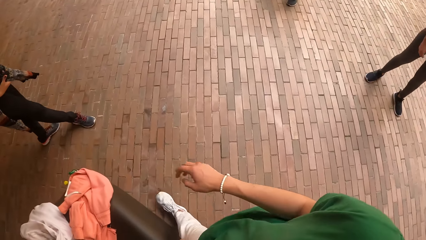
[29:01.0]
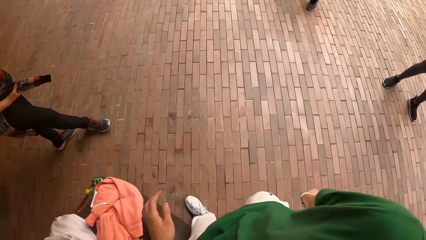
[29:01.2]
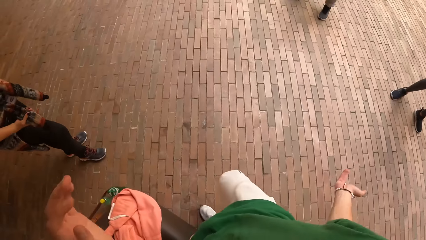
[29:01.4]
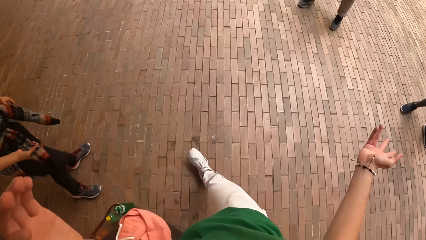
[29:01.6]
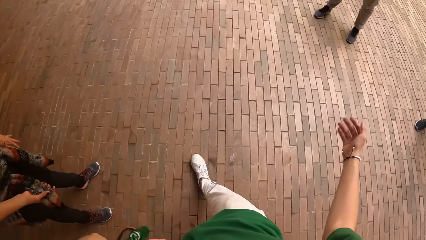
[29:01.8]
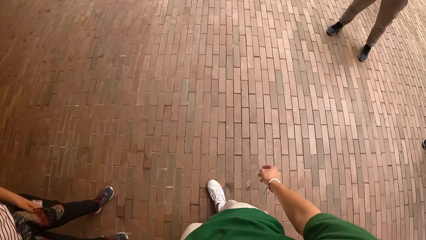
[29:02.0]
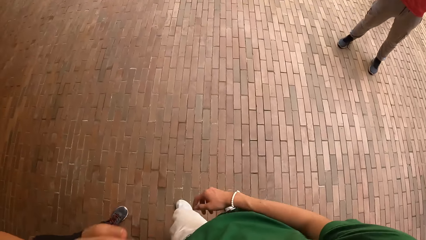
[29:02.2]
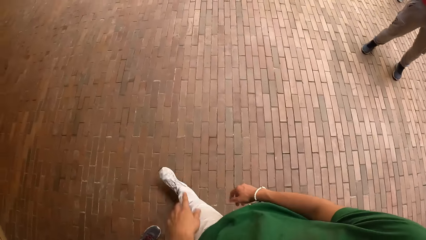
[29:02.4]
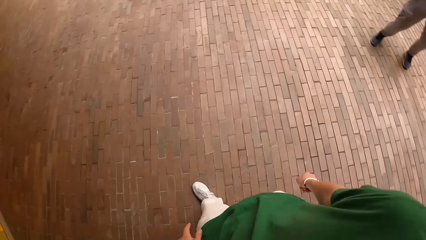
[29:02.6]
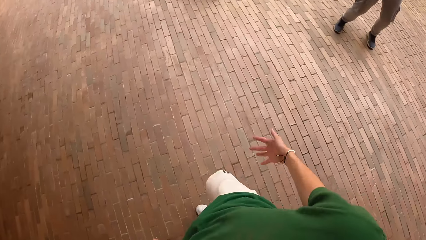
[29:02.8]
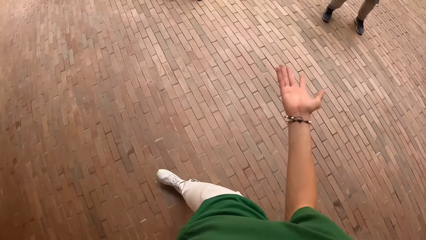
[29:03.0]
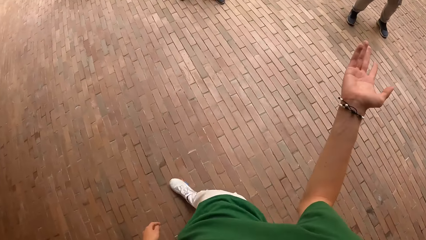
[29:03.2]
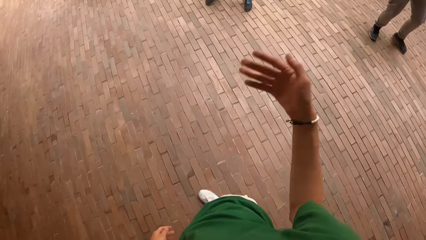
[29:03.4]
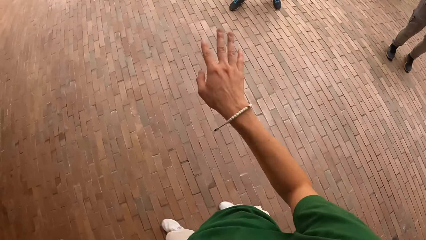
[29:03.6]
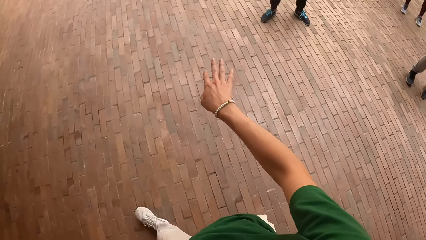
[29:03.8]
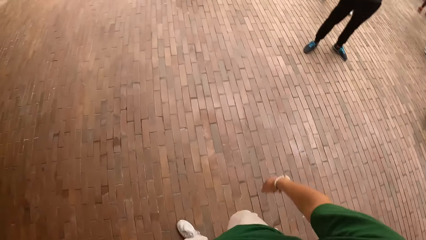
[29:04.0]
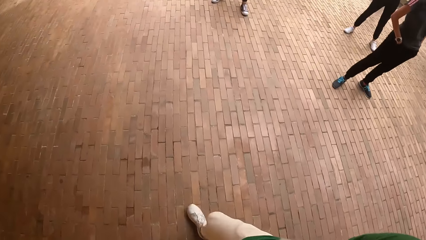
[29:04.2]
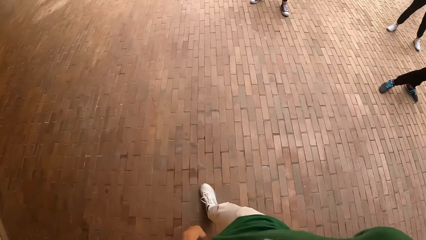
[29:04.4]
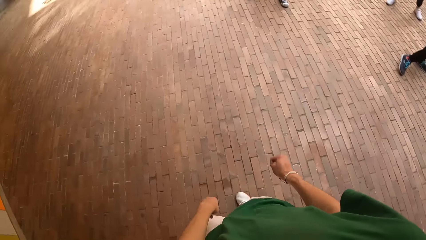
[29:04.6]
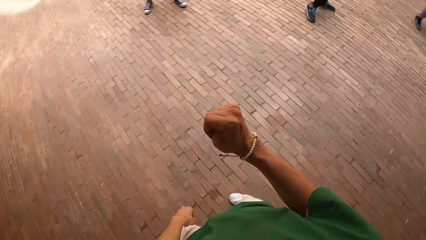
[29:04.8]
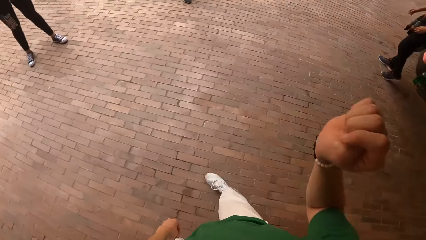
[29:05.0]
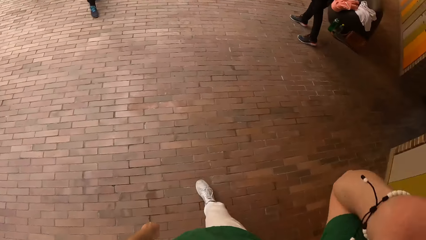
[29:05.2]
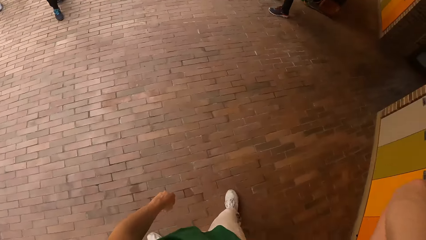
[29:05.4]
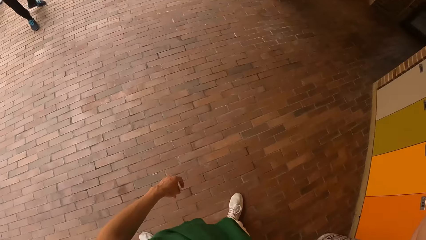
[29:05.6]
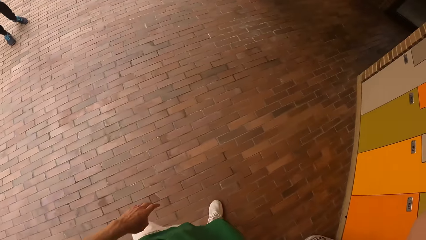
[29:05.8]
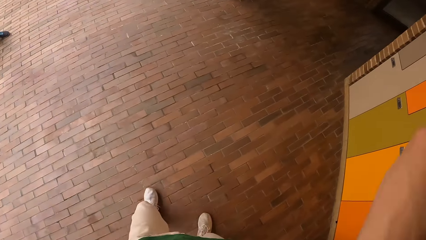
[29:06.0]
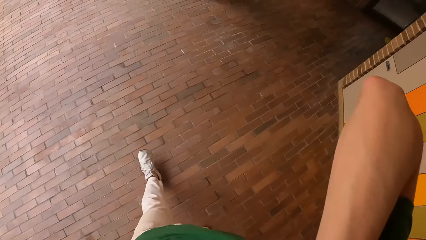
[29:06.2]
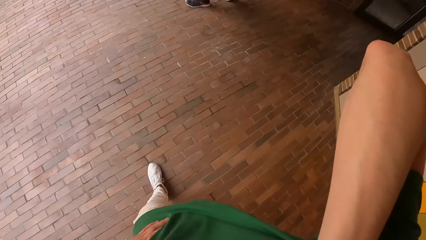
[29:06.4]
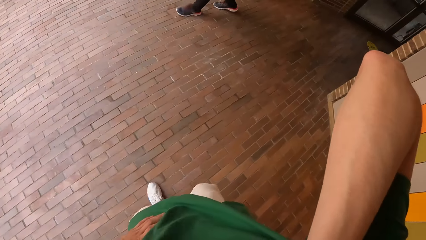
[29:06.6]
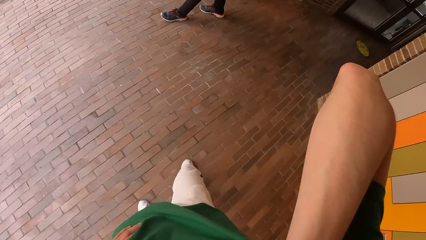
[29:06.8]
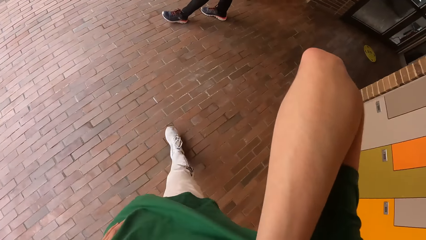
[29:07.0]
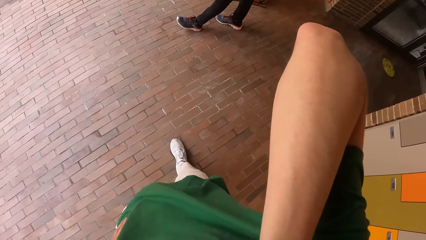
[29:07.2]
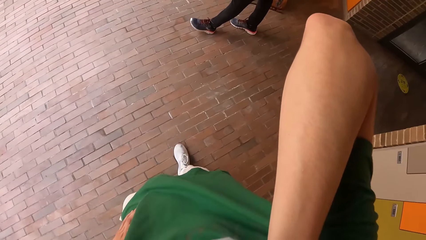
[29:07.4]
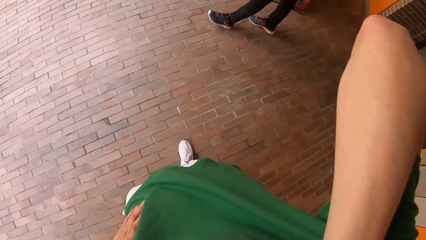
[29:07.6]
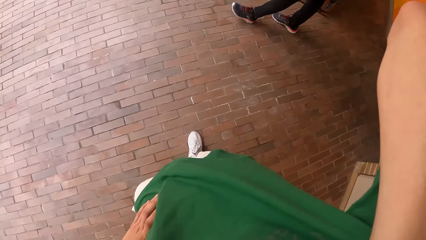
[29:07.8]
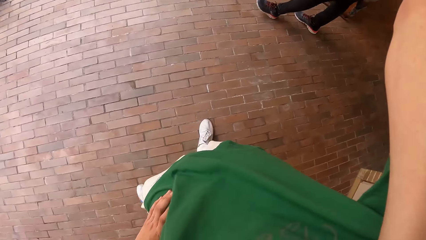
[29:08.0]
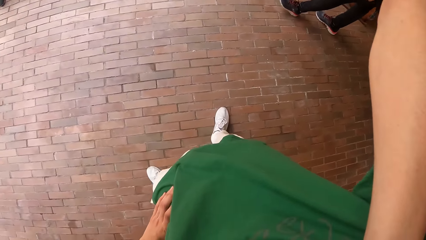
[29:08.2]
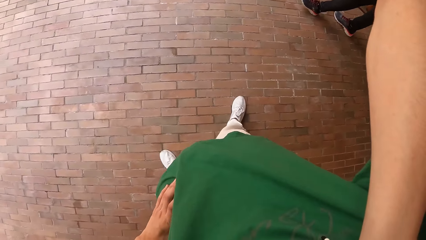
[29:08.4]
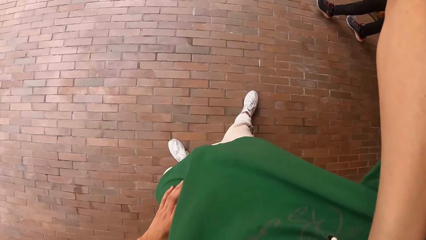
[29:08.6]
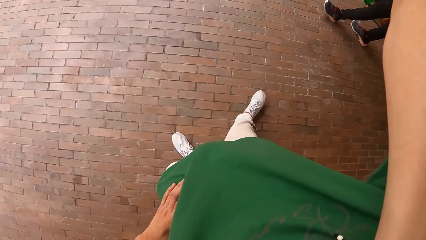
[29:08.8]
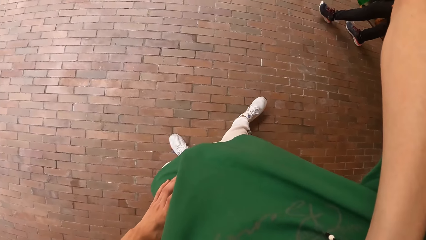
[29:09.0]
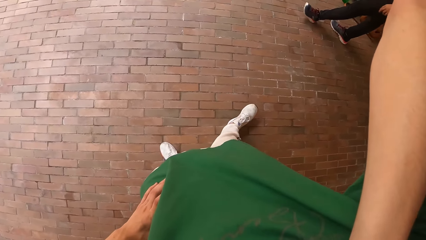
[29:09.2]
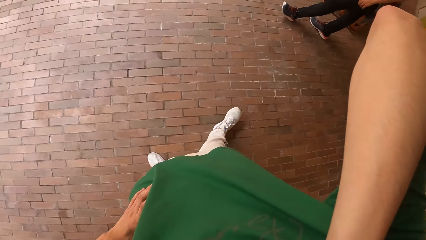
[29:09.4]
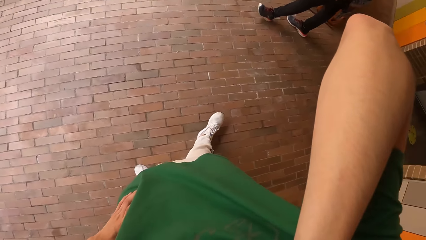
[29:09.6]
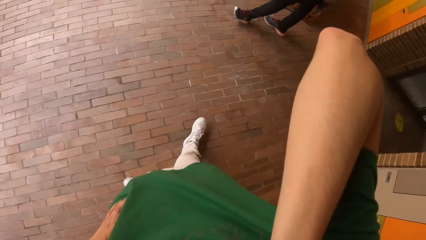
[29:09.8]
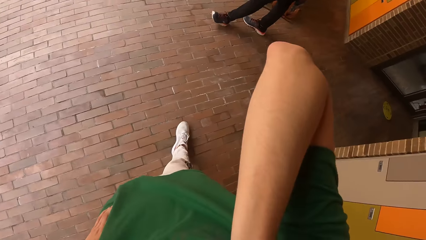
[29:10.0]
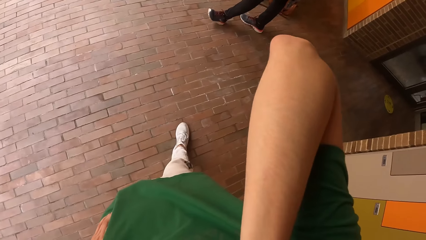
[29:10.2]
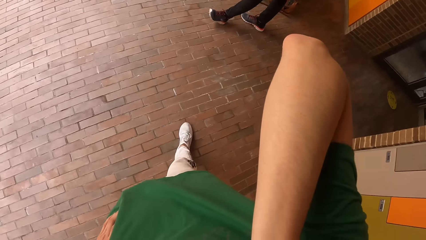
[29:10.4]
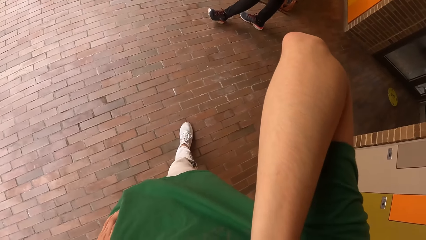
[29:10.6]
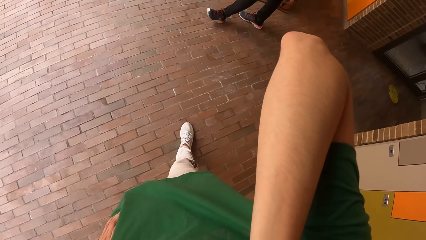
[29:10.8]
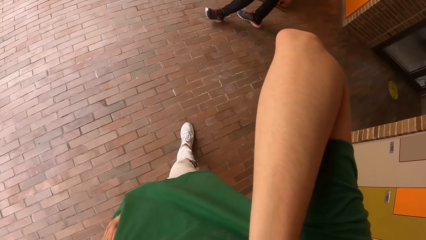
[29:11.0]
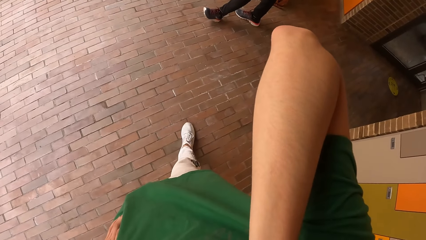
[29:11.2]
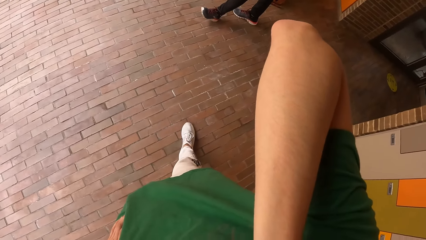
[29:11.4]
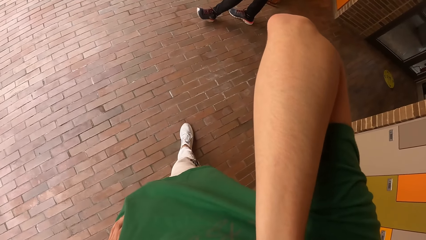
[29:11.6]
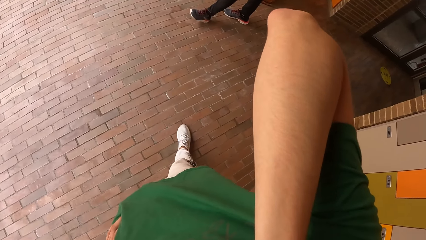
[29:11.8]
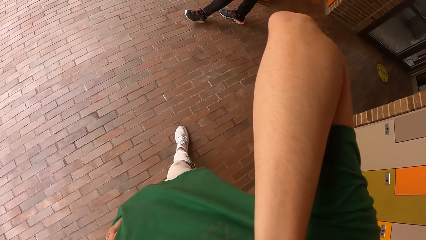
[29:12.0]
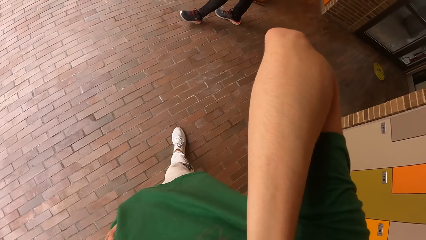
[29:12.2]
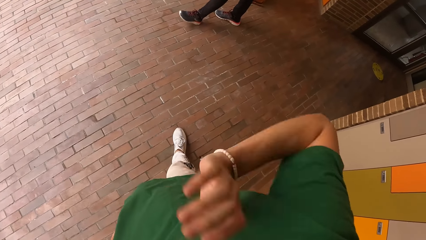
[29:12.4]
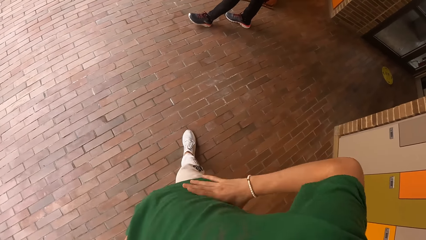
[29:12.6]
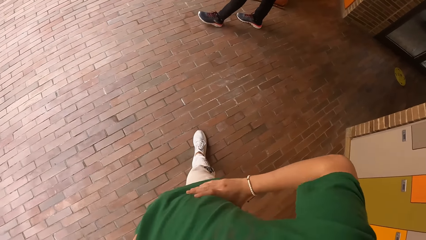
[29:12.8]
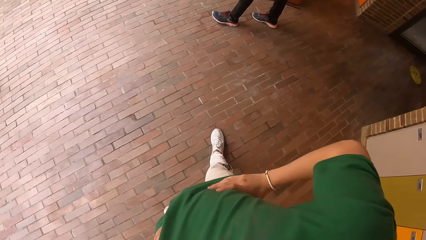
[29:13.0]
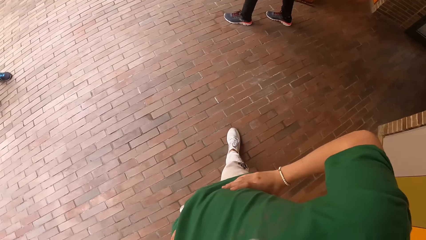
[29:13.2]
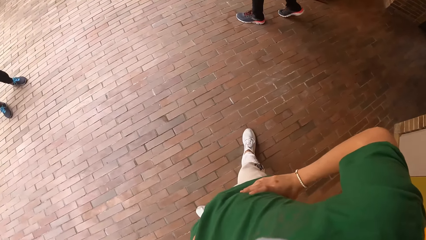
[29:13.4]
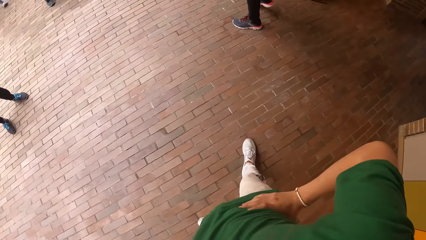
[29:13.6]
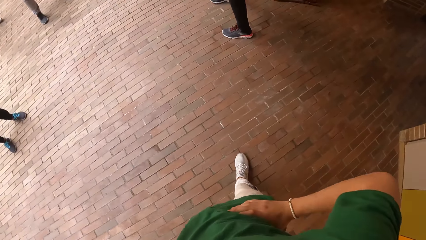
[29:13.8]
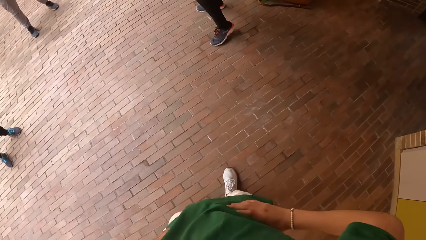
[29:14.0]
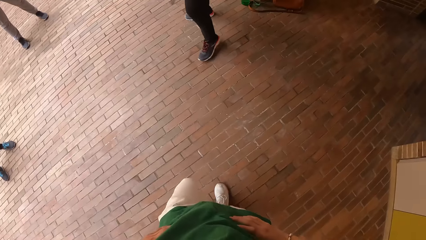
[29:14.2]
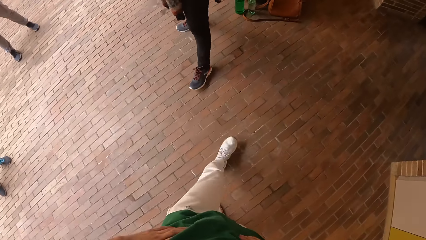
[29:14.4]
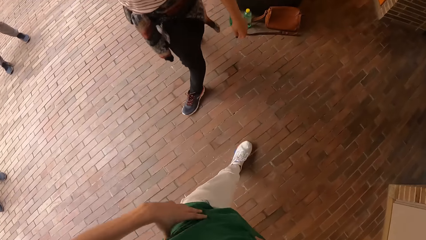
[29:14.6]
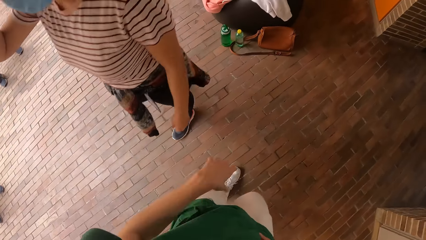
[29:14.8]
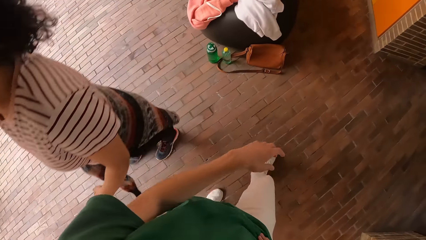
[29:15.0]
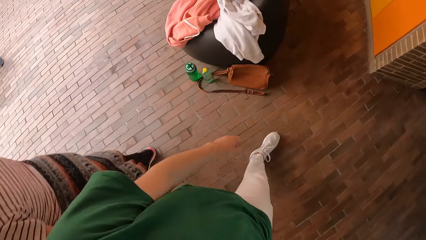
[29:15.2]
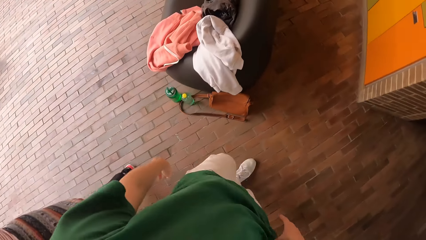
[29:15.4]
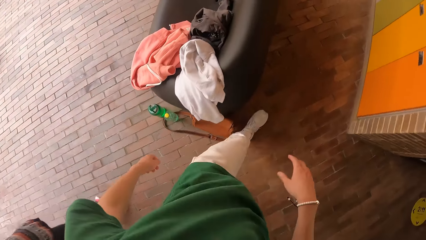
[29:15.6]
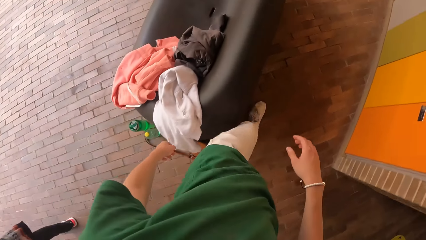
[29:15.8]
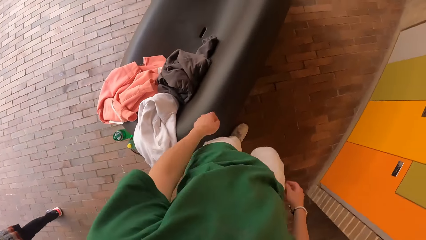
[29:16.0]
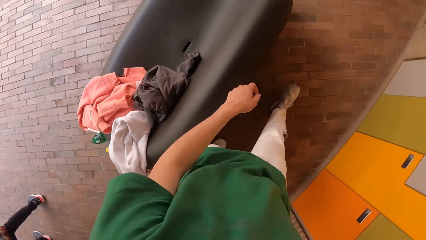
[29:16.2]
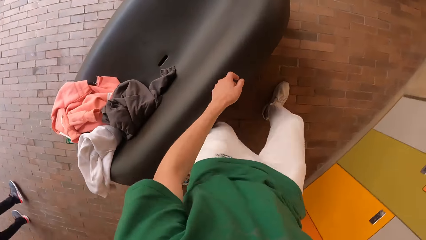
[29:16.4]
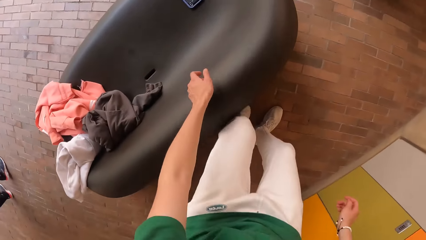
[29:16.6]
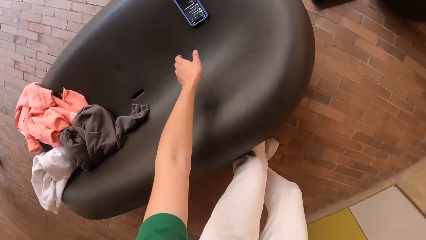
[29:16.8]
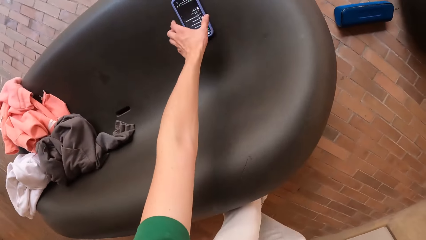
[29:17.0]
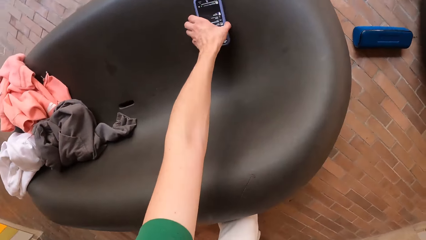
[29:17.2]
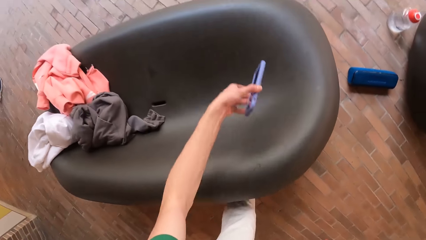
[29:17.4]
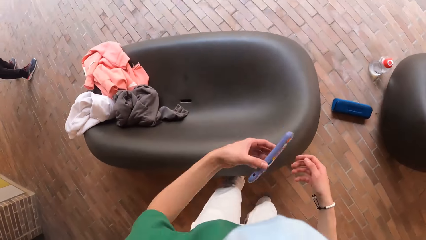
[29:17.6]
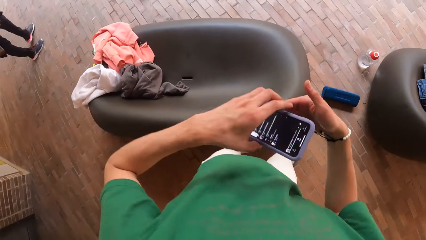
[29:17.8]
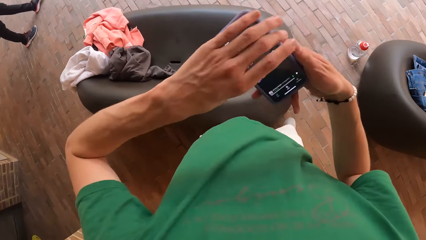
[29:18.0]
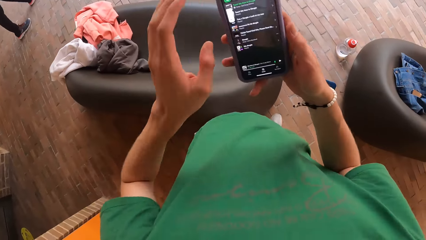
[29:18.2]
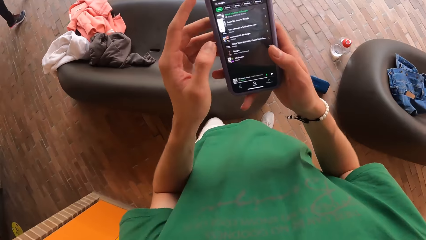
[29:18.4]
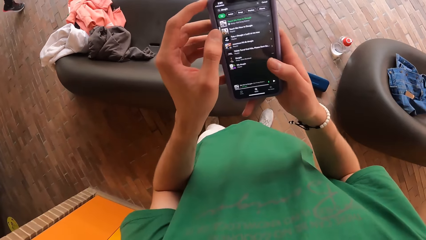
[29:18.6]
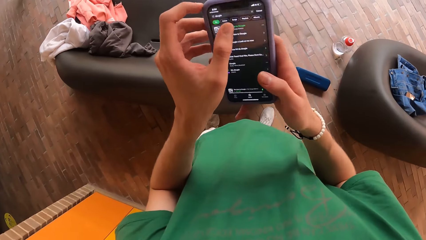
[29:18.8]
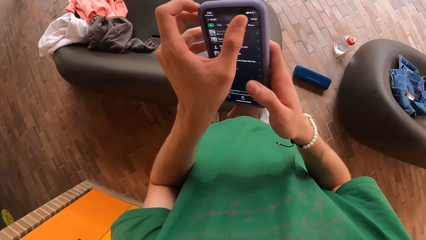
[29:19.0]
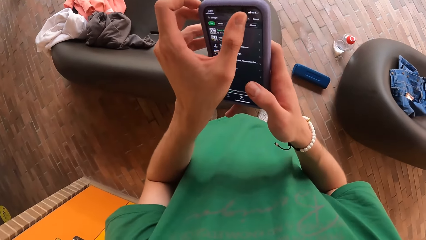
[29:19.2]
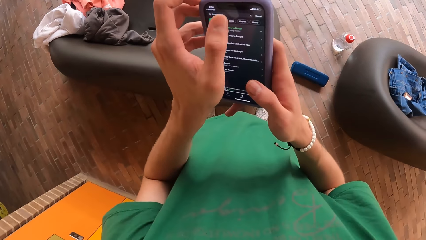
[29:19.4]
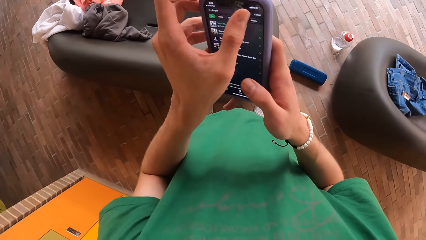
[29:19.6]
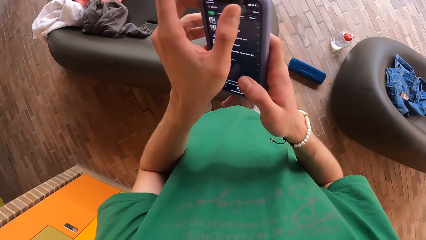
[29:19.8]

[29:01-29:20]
The camera wearer walks. He holds his neck with his right hand. He raises his hand up. He holds his waist with his left hand. He walks. He stands. He holds his waist with his right hand. He walks. He picks the phone from the chair with his left hand. He operates the phone with both hands.
